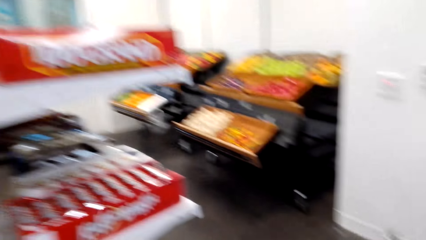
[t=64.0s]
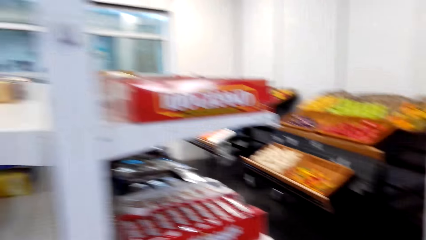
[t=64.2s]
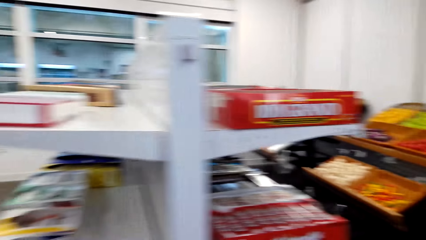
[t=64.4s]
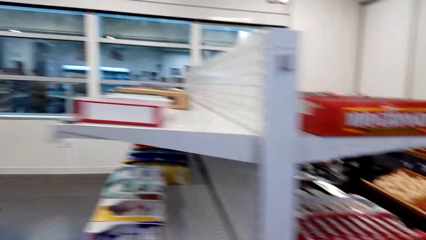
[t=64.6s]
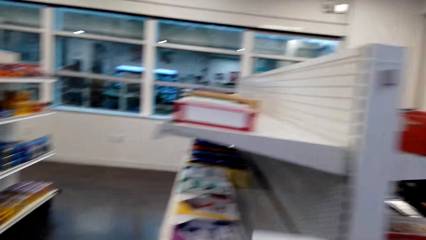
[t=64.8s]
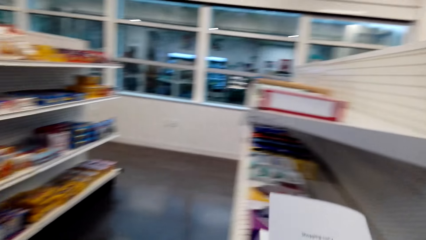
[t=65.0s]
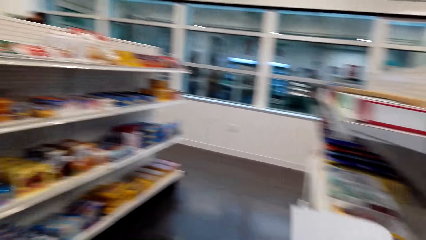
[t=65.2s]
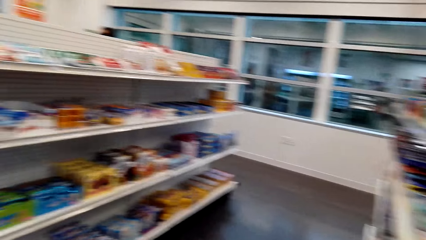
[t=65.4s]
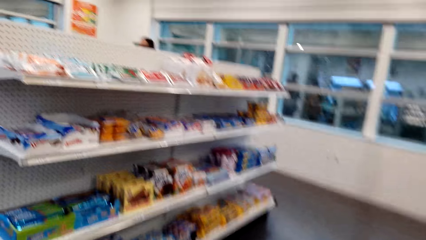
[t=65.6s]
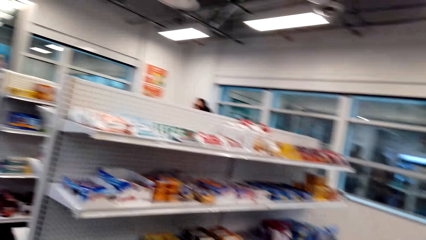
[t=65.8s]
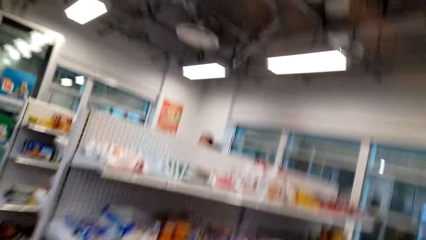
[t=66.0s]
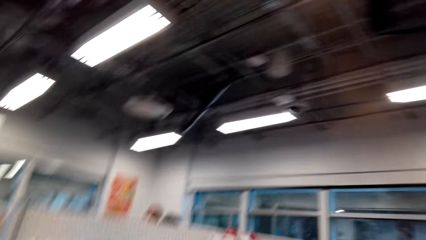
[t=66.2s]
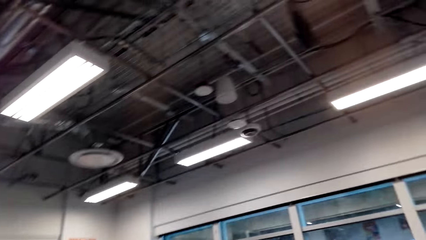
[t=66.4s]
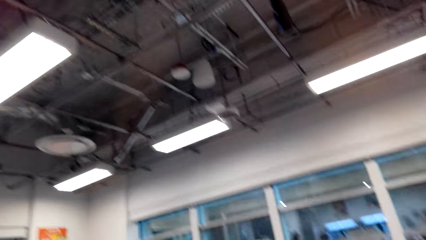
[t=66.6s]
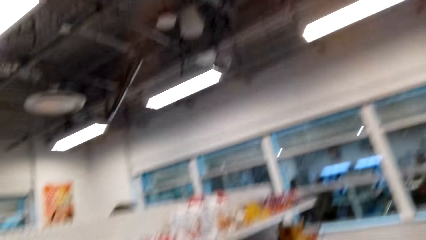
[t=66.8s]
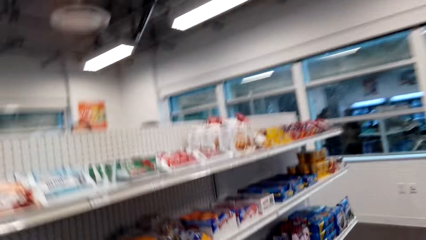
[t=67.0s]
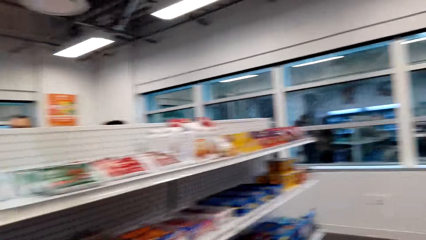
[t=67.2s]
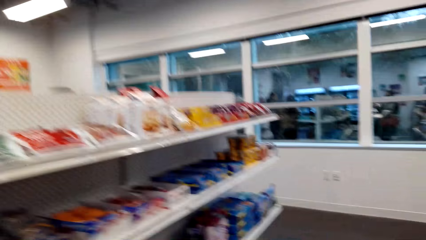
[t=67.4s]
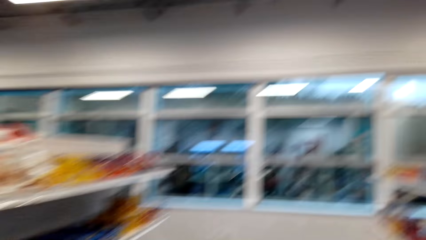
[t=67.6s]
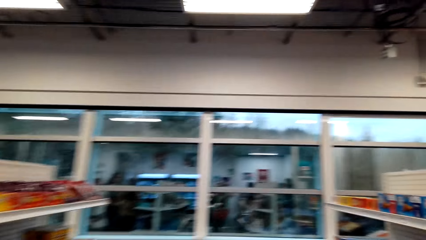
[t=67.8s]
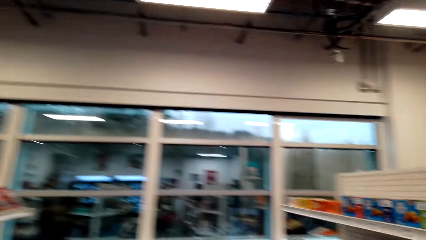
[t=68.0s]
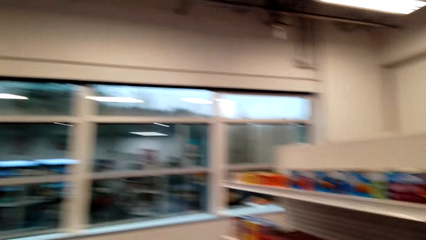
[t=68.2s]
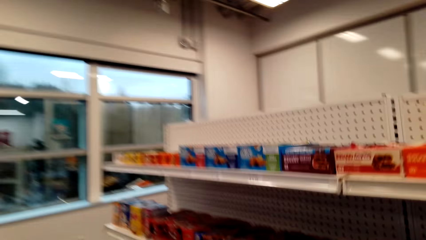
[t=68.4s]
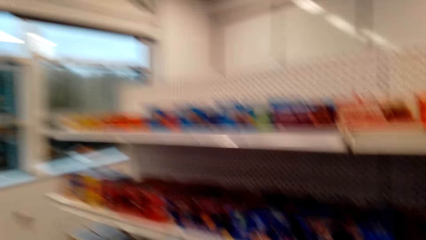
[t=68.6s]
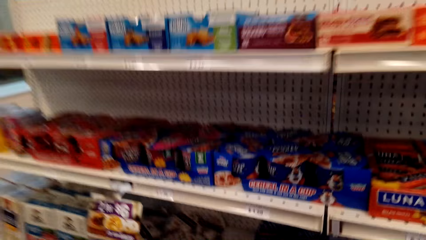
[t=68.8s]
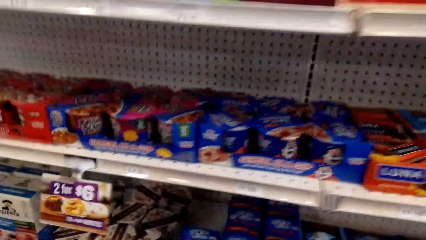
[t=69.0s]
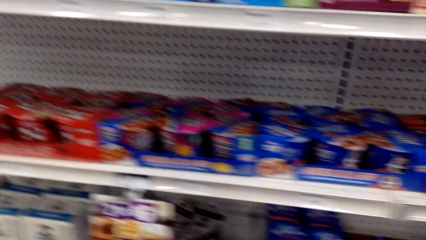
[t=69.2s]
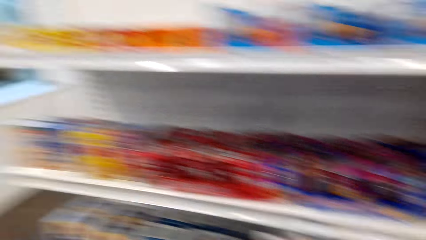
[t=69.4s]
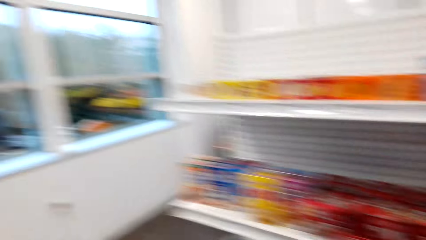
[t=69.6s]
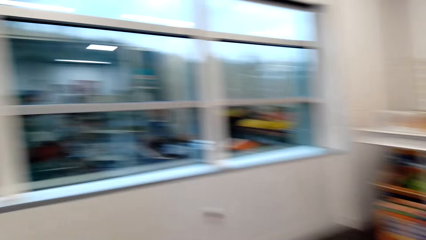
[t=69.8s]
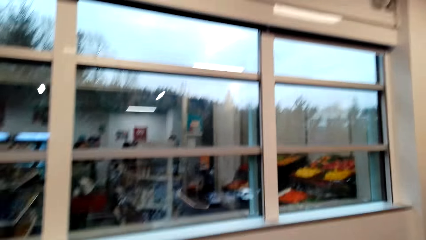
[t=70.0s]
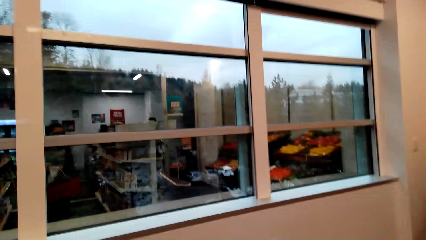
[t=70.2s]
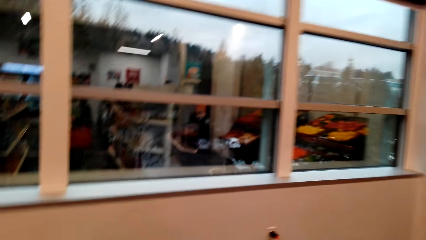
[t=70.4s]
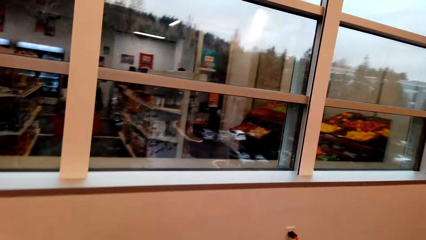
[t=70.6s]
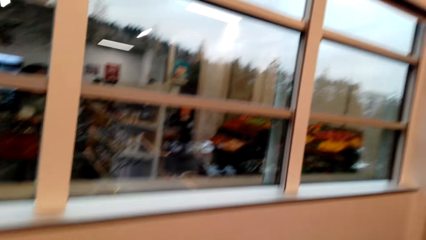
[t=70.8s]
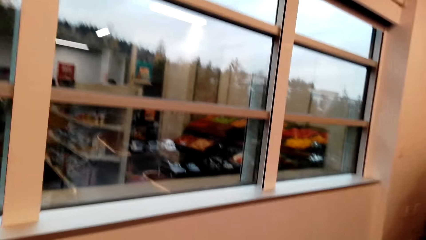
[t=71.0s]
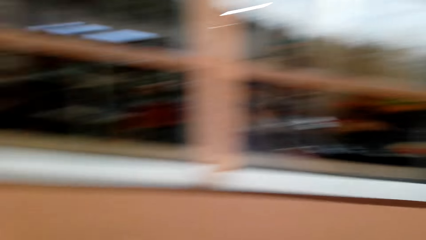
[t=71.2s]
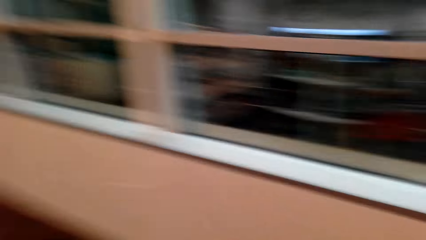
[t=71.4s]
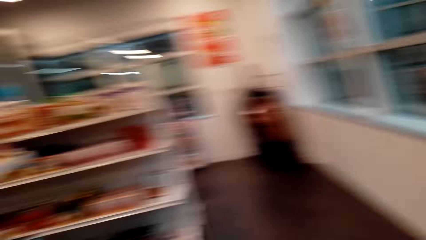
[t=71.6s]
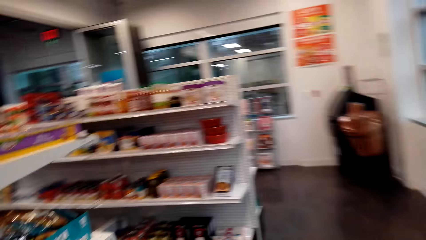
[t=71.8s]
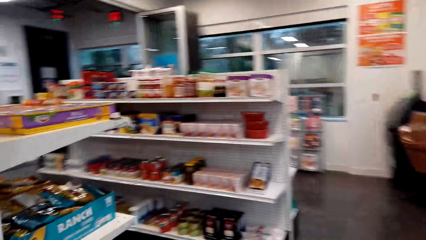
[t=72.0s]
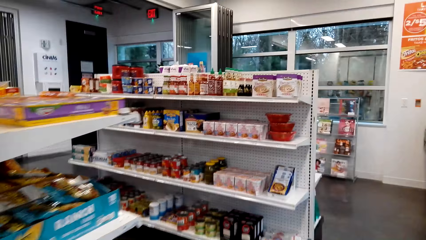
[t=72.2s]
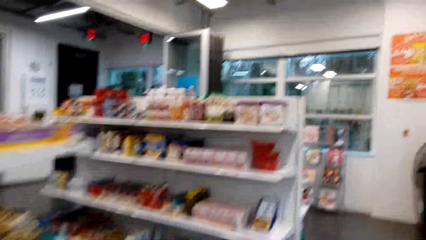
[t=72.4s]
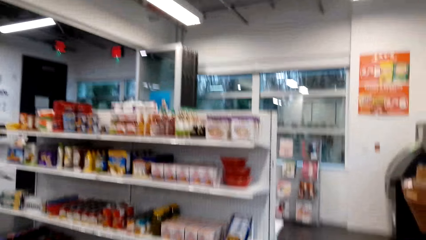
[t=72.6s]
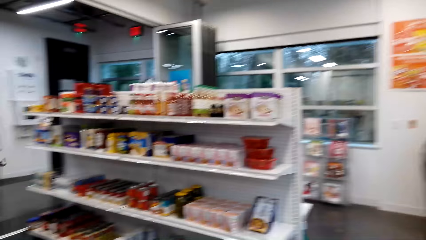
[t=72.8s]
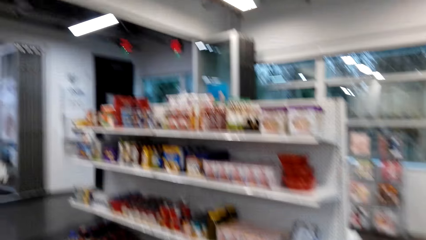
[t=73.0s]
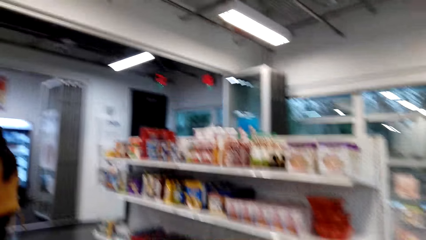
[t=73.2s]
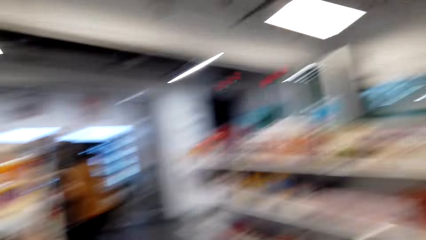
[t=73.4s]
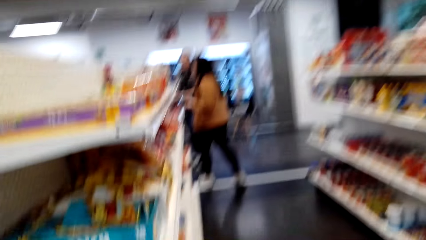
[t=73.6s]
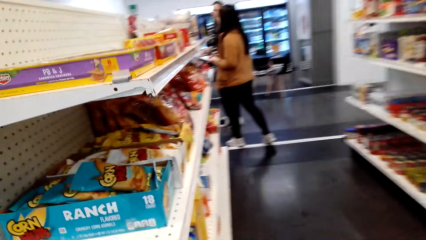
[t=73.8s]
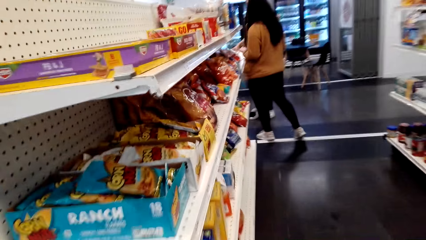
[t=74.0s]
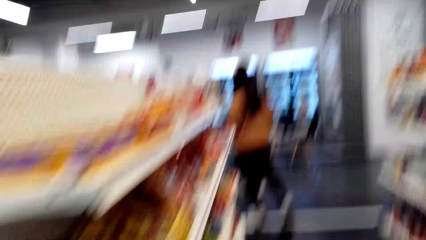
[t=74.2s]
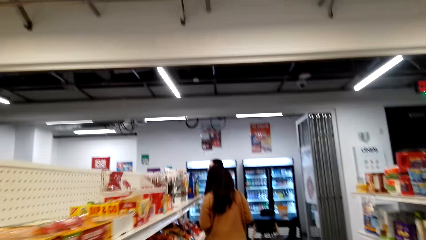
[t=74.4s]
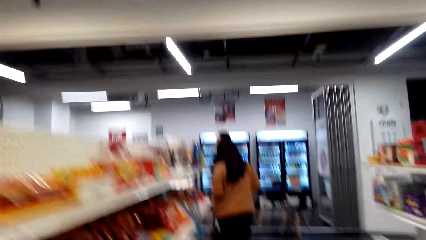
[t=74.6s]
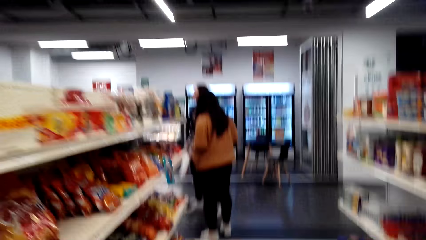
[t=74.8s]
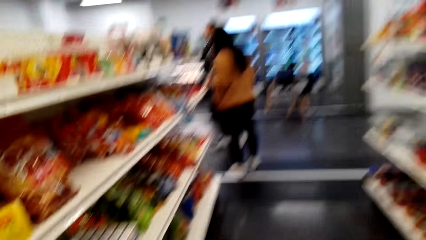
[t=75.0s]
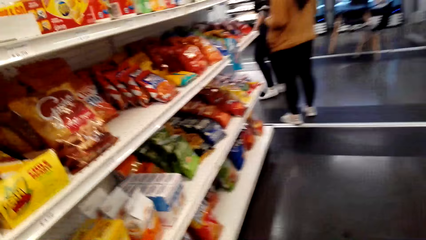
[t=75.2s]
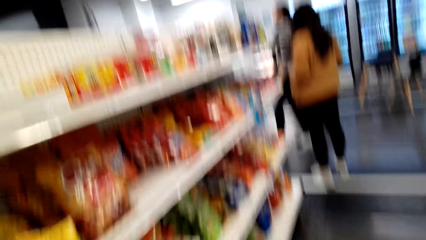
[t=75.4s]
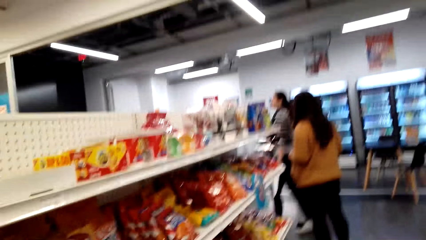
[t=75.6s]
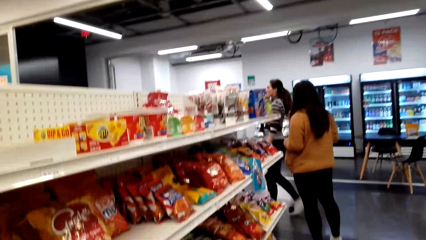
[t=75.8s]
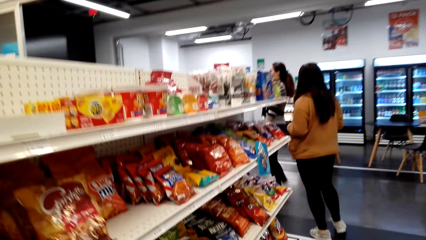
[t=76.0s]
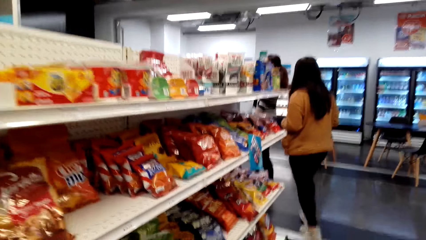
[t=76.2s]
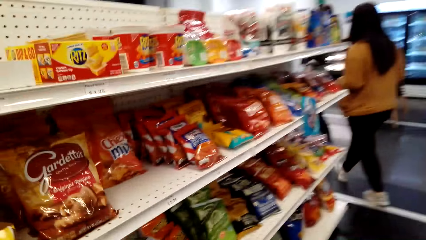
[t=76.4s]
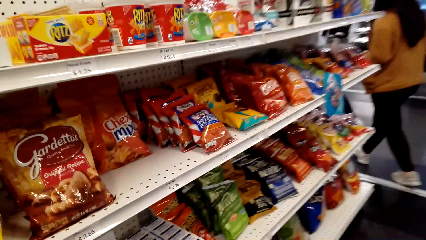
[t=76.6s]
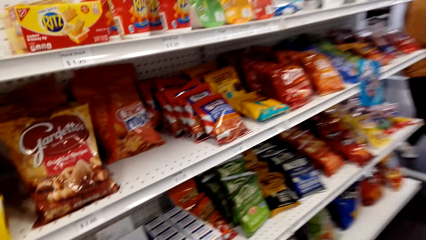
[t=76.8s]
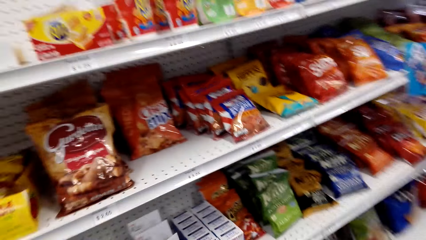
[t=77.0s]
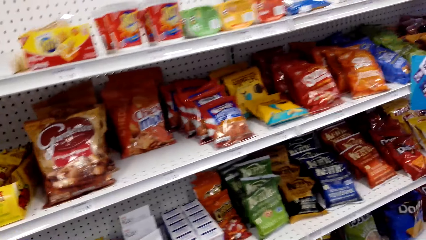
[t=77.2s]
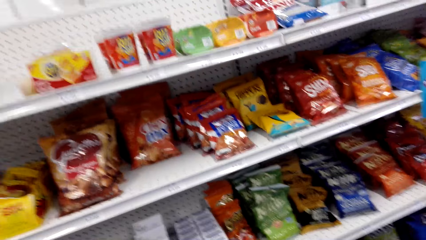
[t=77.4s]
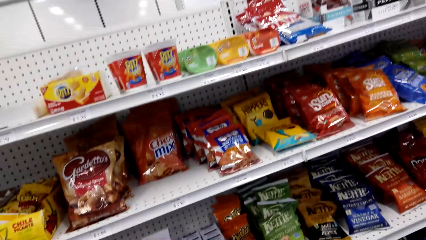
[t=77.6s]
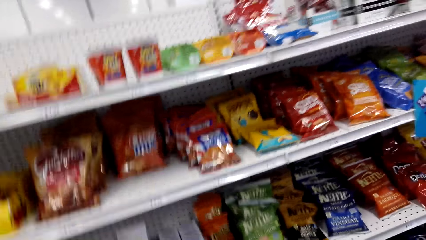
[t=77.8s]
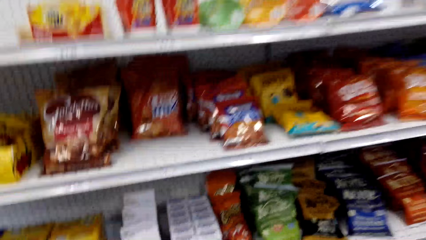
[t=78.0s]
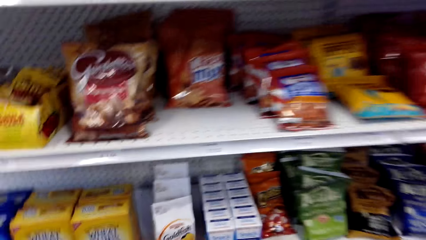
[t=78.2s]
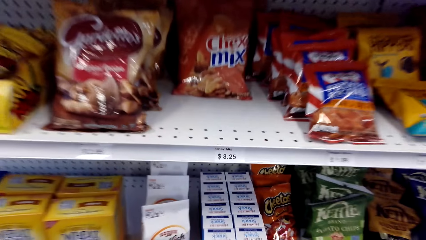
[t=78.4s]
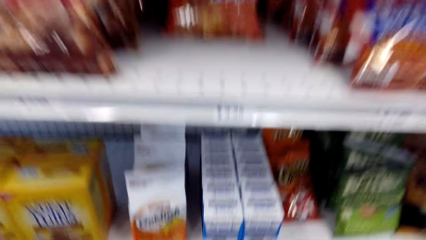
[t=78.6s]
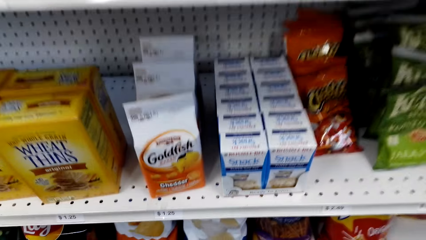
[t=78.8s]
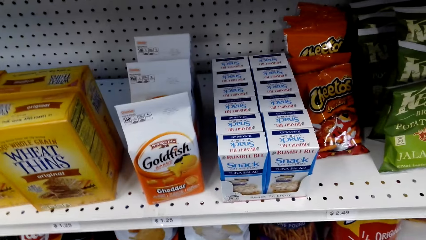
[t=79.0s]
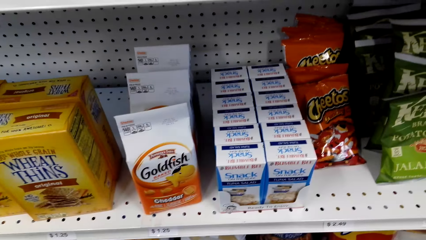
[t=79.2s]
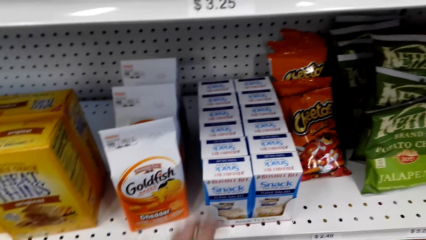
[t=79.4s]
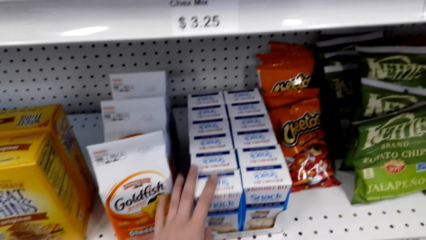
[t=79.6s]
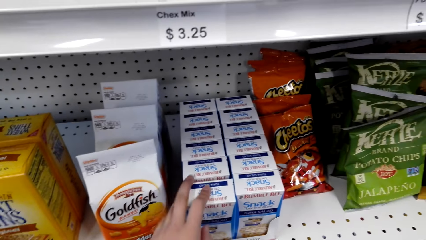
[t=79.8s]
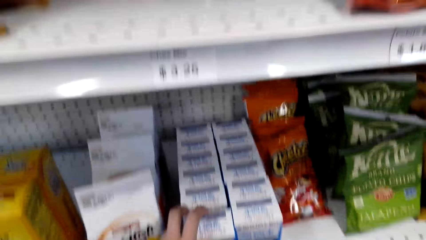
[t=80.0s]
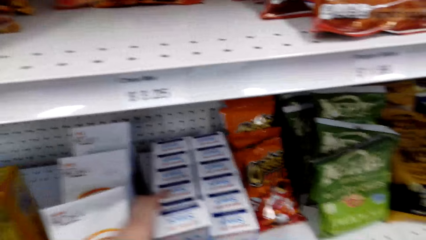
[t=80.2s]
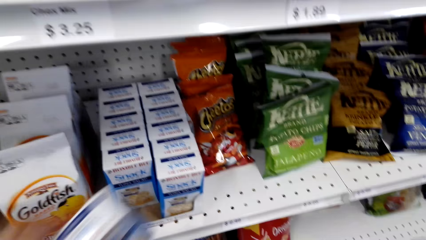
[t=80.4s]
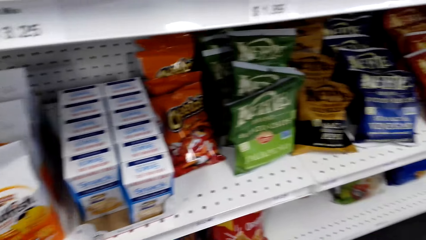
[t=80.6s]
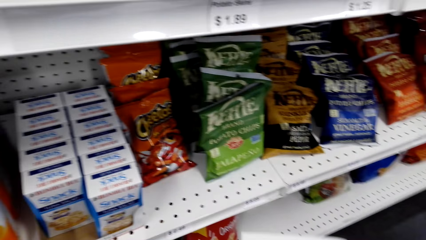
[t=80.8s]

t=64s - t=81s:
The camera wearer walks in the supermarket. They look at the shelves. They stare at the items on the shelves. A lady and another lady walk in the supermarket. The camera wearer picks up a box of tuna from the shelf.
